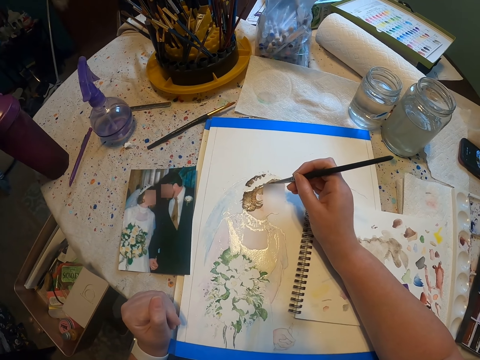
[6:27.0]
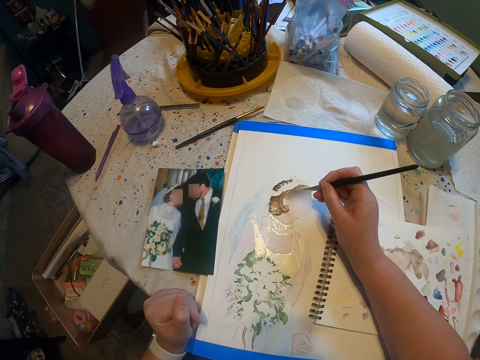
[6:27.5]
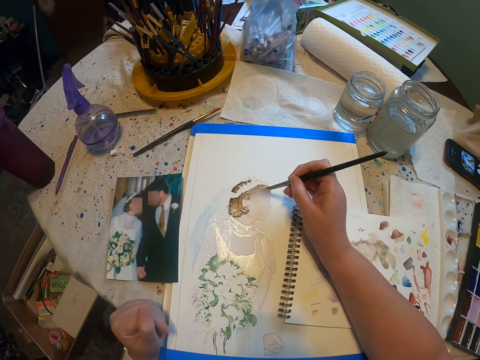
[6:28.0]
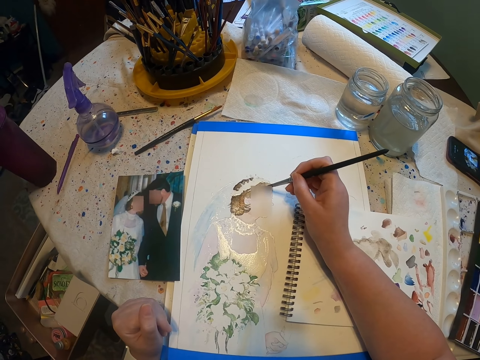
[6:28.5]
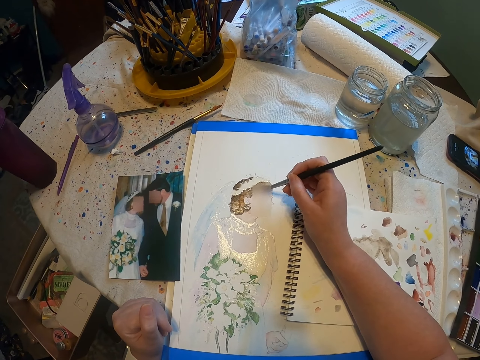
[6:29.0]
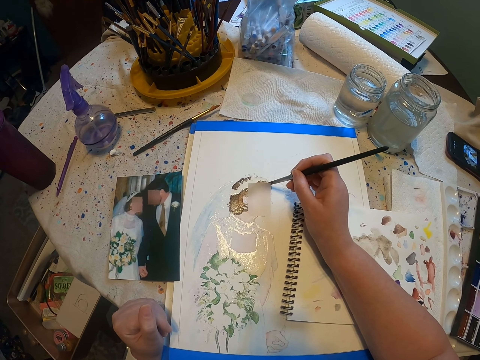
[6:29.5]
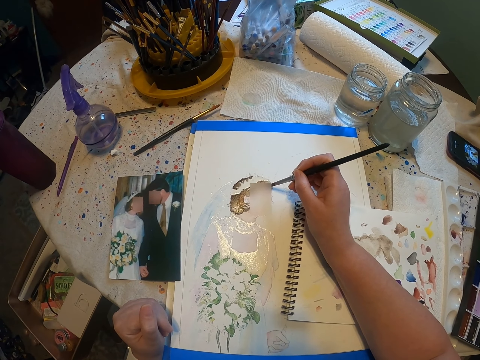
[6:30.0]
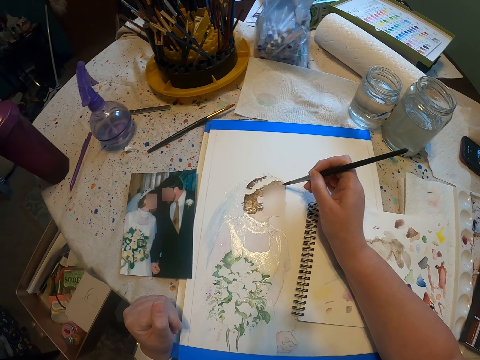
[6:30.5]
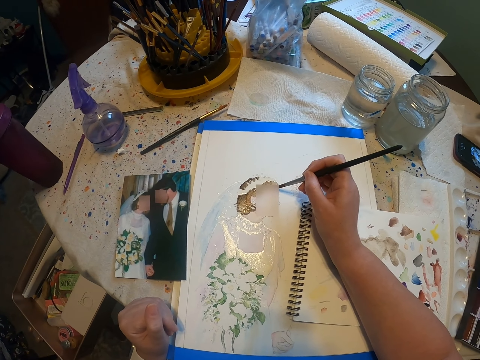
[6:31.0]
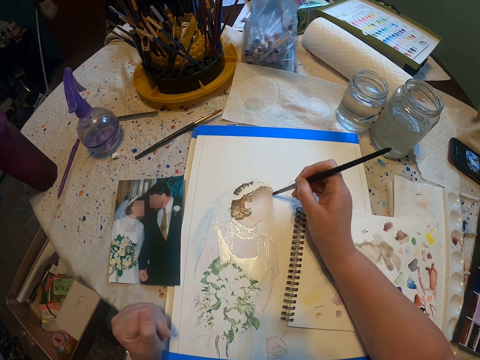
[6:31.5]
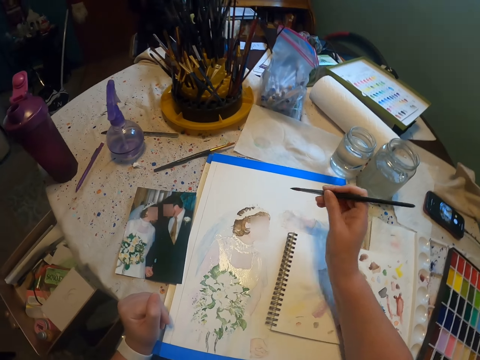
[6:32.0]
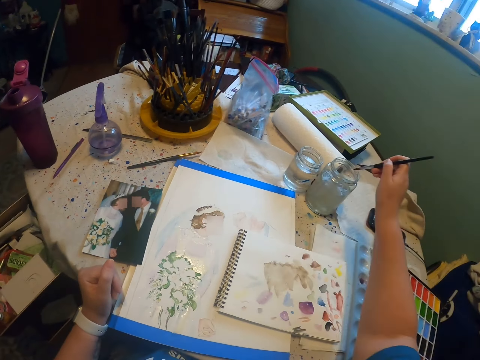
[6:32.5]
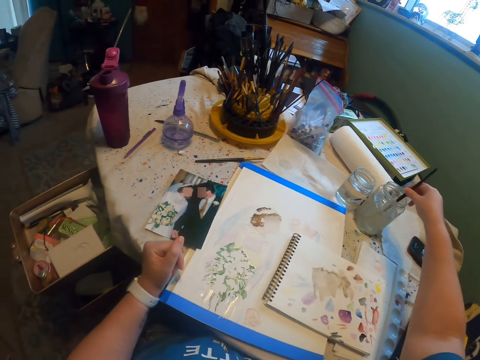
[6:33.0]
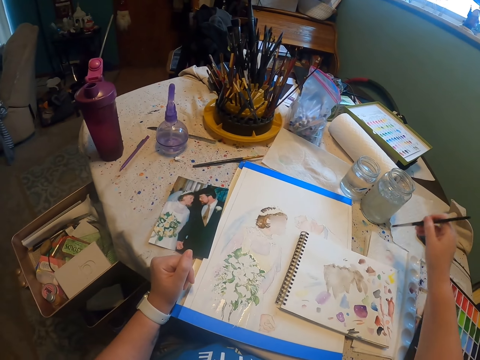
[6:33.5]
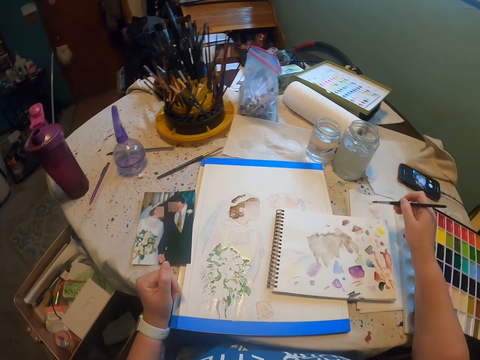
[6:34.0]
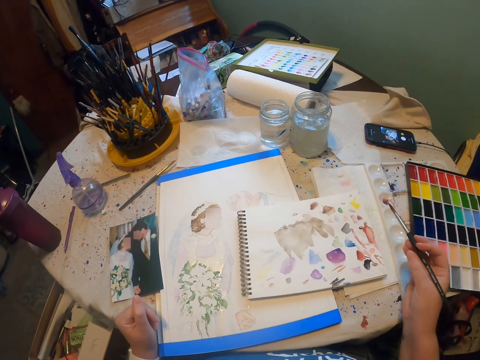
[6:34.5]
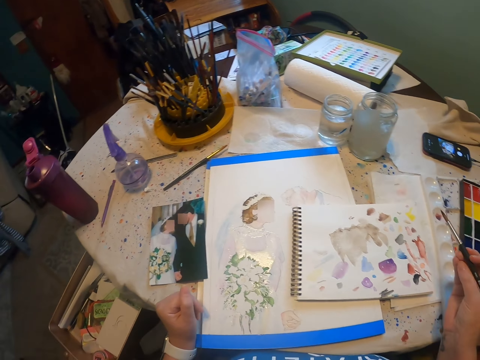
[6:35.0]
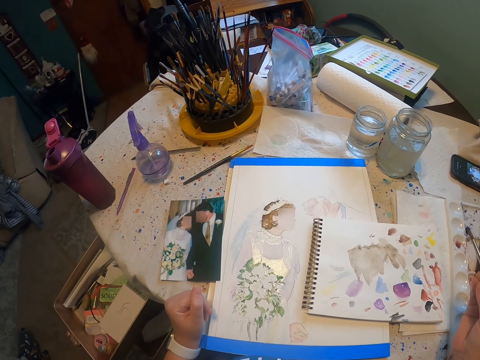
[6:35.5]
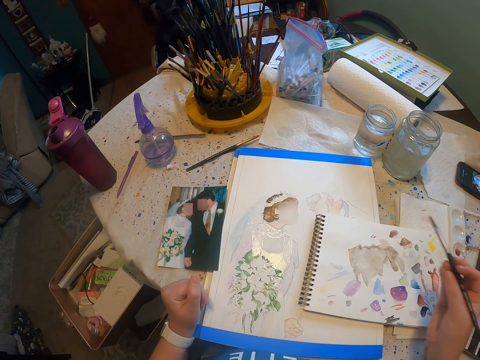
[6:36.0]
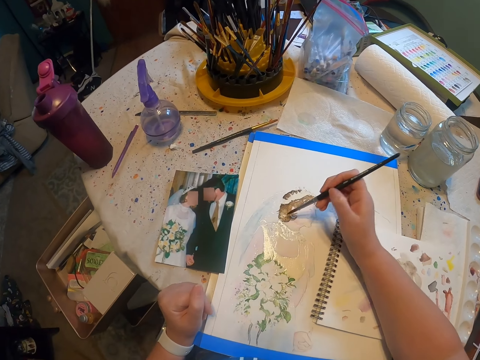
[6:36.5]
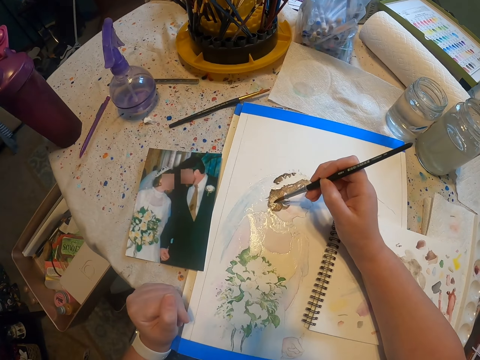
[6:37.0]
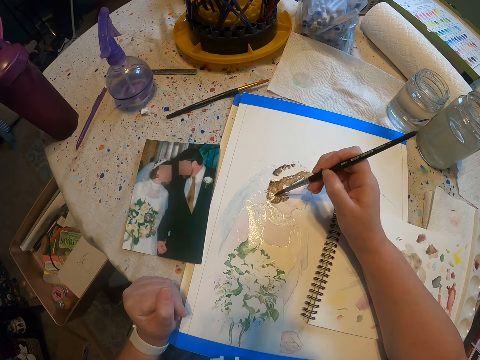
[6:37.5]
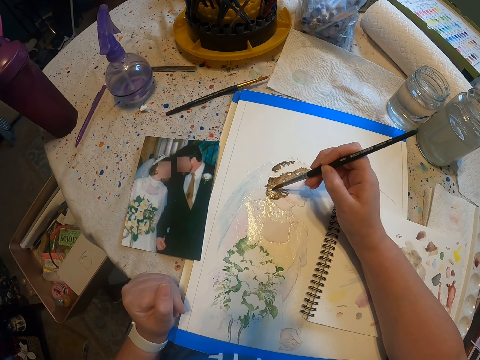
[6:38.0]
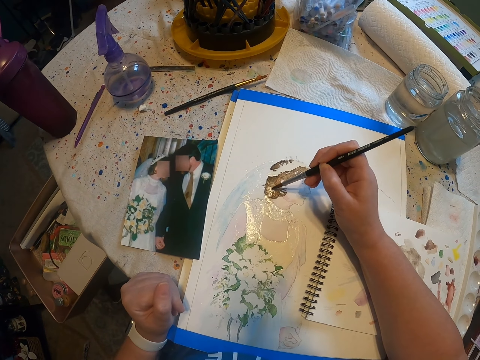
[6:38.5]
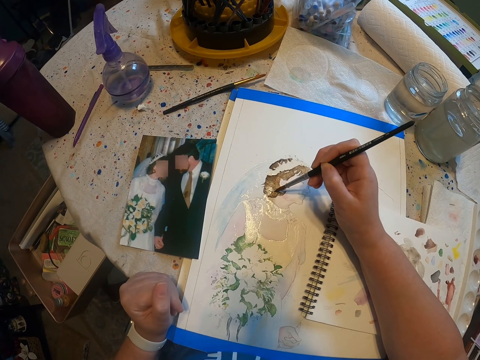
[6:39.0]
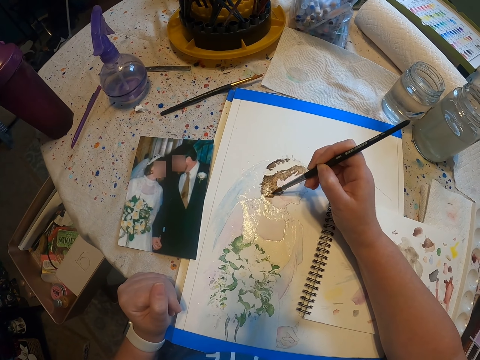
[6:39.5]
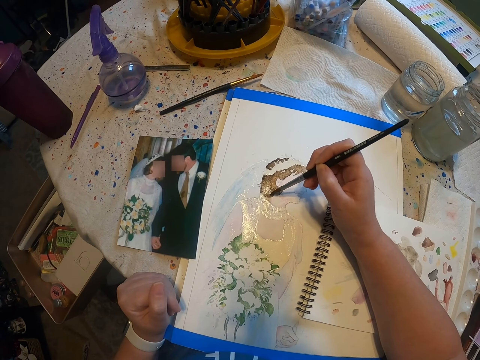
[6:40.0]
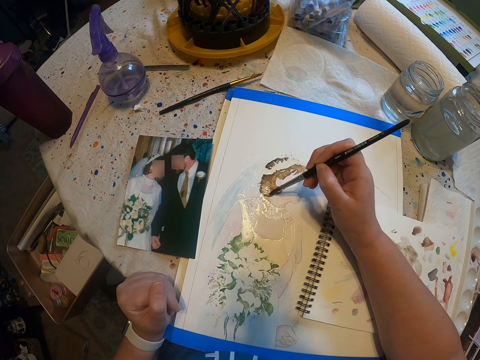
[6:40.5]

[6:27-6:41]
The camera wearer rinses a paint brush in a tin. They wipe the paint brush on a piece of tissue paper. They look around a room. They paint a craft paper with the paint brush.

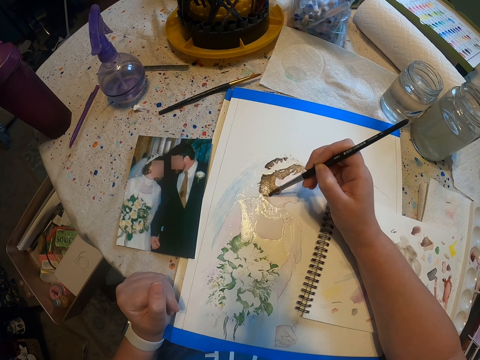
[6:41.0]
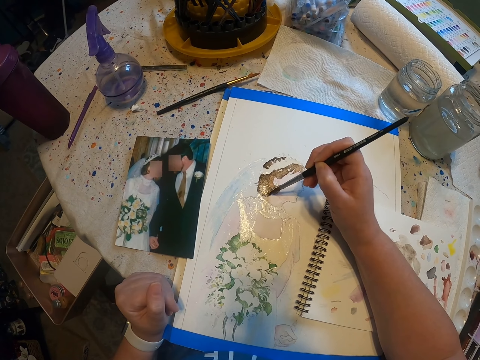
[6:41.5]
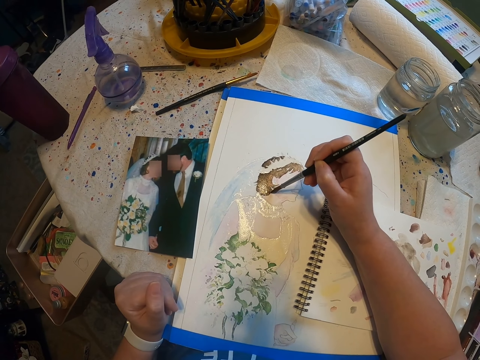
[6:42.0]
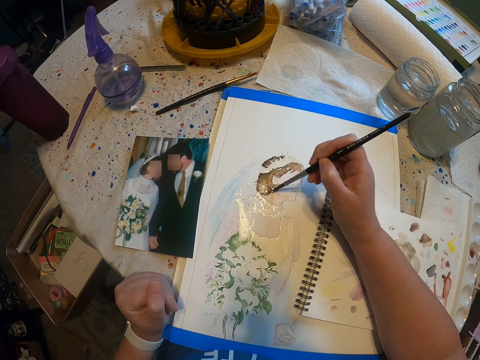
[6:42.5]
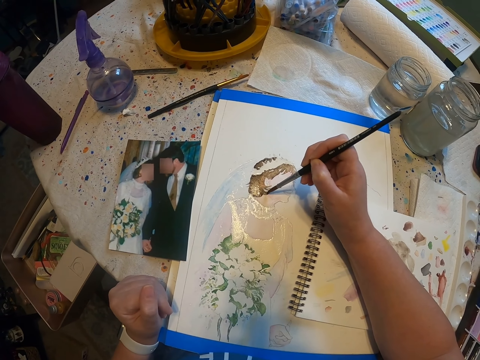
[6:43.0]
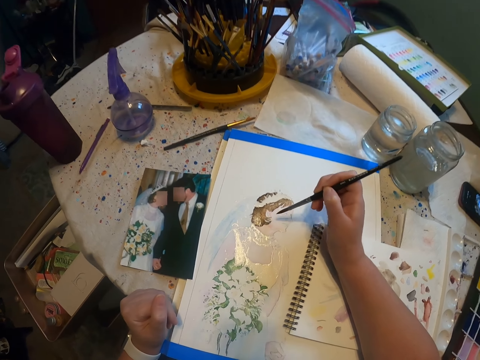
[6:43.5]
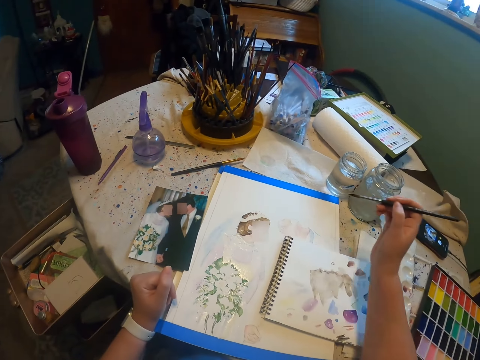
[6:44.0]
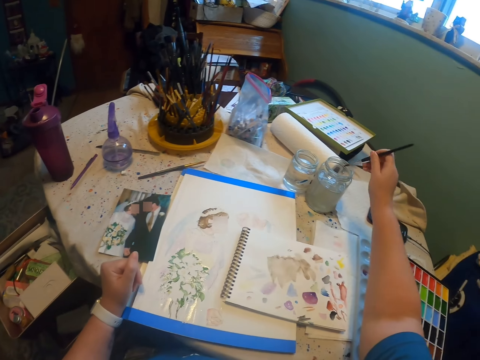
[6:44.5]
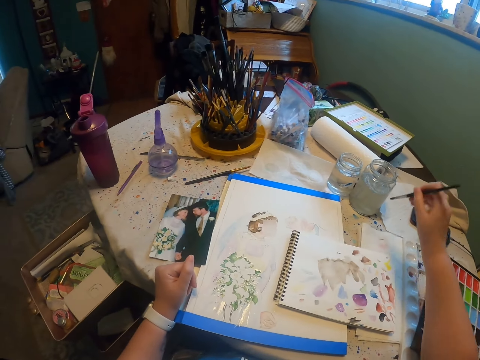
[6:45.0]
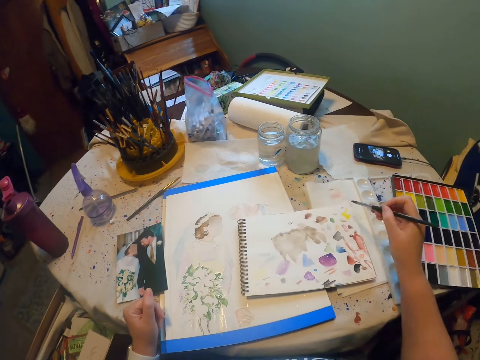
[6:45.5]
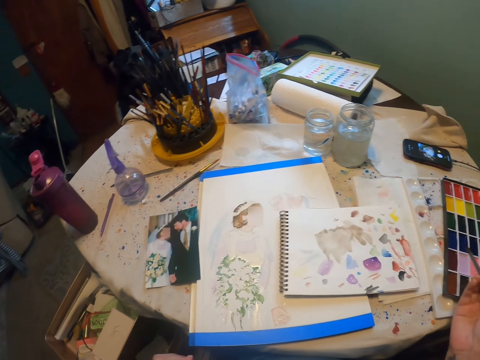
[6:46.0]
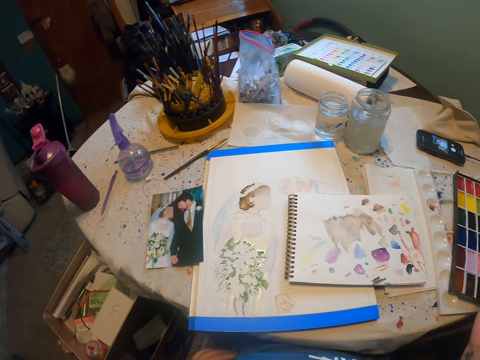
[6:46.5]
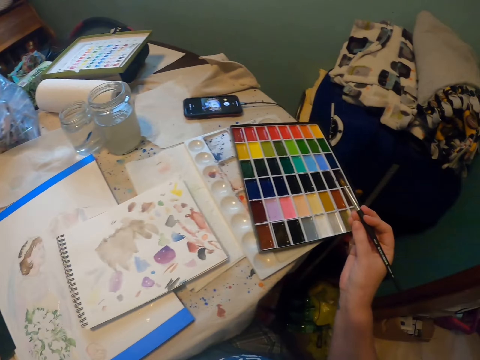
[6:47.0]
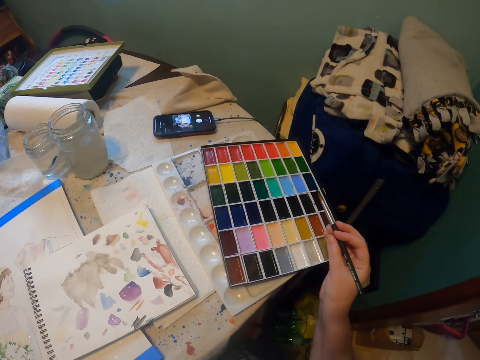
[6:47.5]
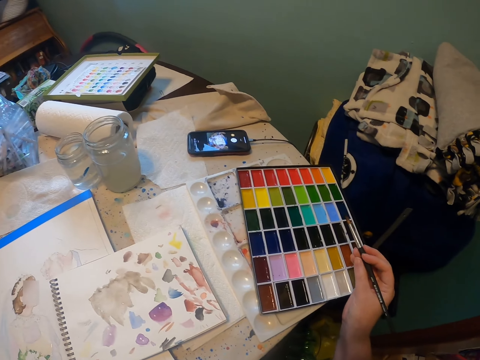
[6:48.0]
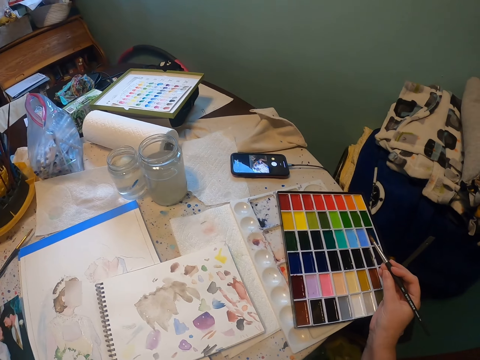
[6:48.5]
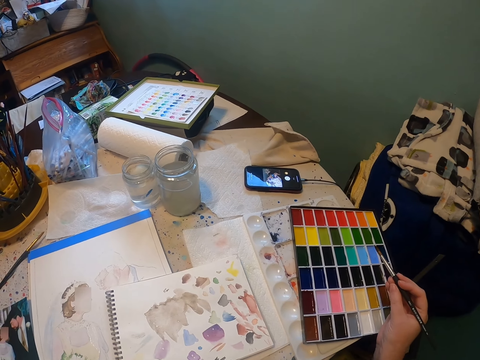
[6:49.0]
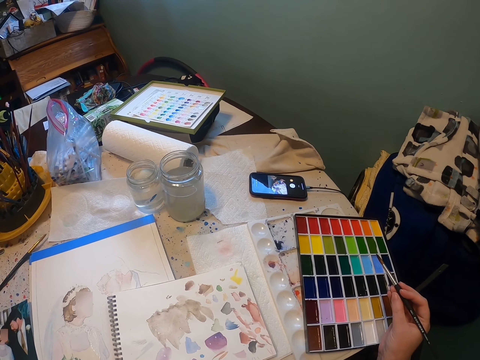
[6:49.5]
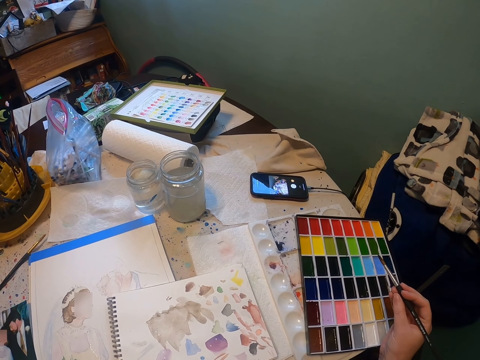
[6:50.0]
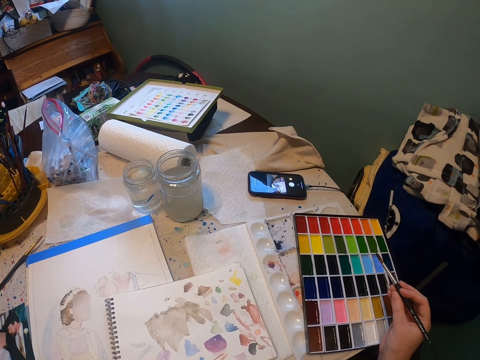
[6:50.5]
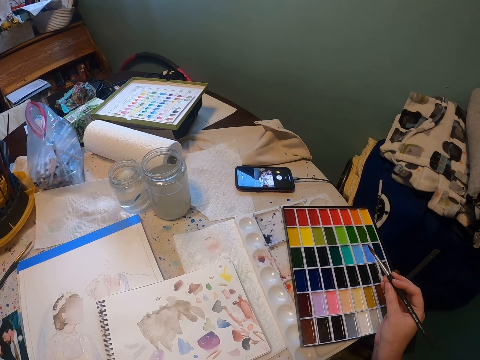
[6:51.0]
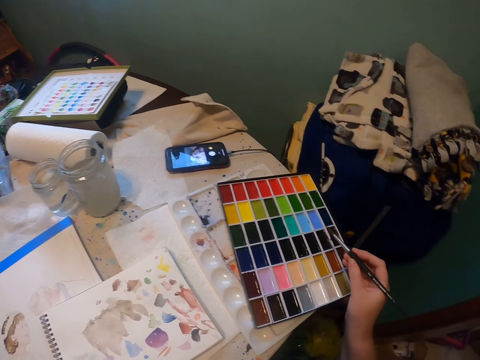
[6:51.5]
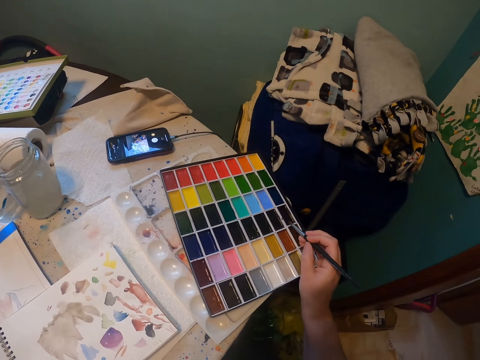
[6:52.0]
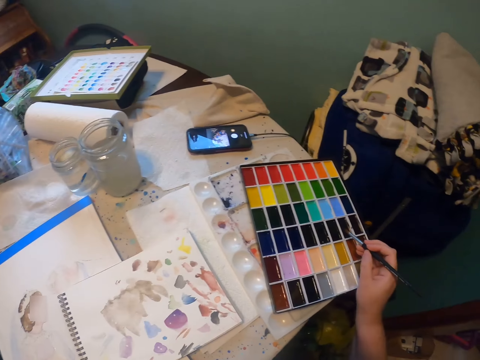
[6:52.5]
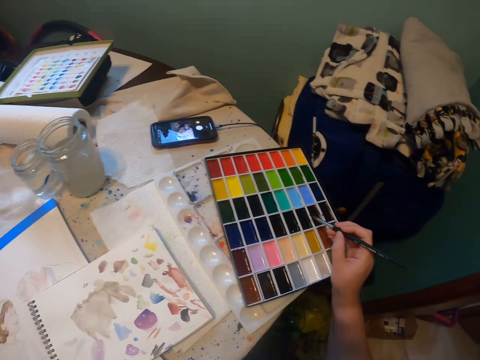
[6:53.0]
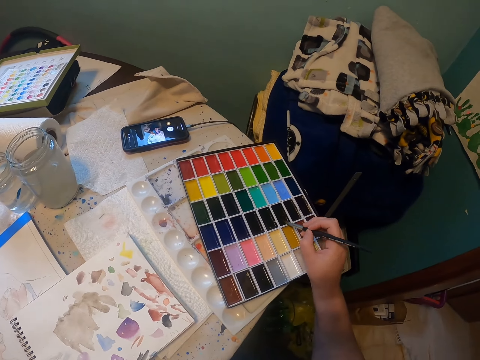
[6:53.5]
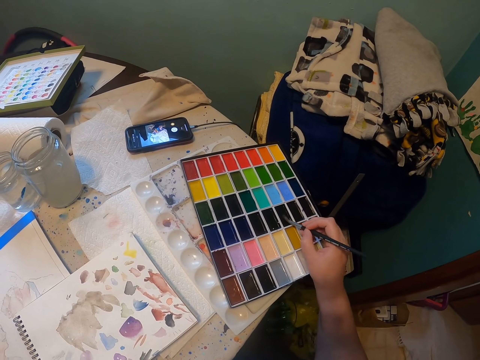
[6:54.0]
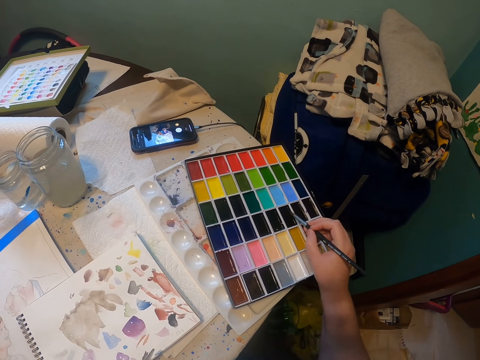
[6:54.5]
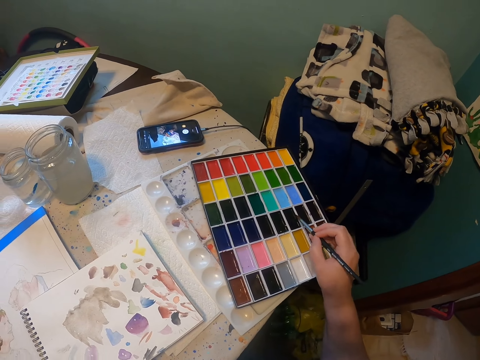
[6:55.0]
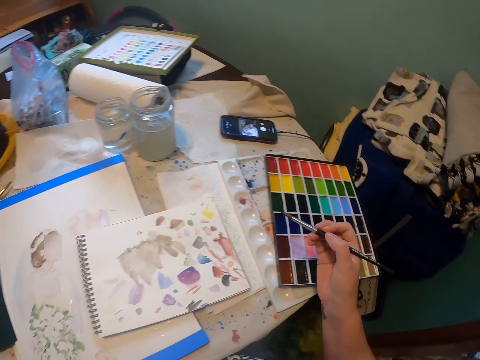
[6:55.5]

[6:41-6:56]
The camera wearer rinses a paint brush in a tin. They wipe the paint brush on a piece of tissue paper. They look around a room. They hesitate. They scoop paint from a paint palette.
